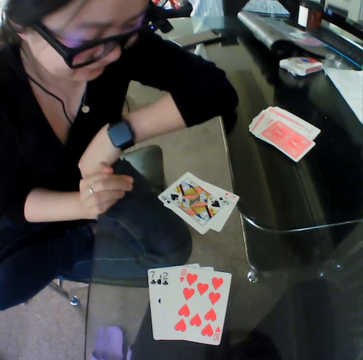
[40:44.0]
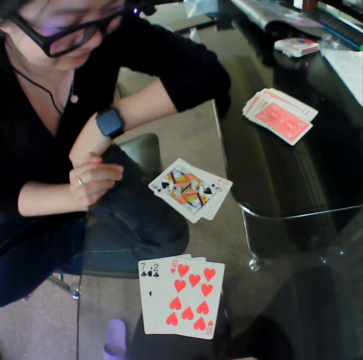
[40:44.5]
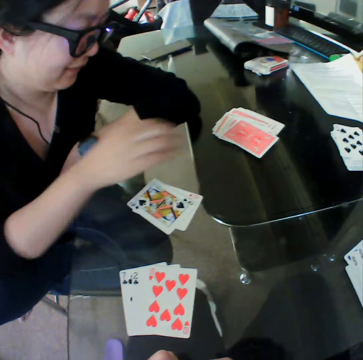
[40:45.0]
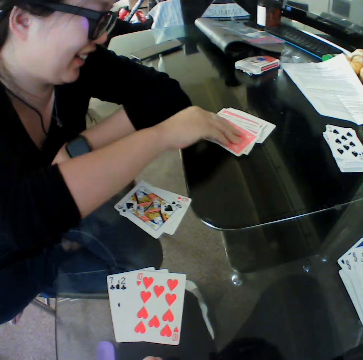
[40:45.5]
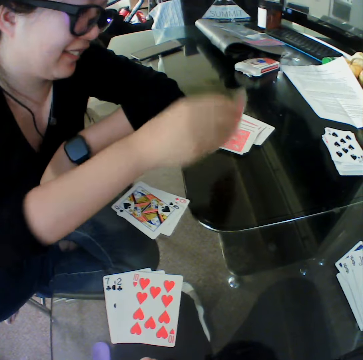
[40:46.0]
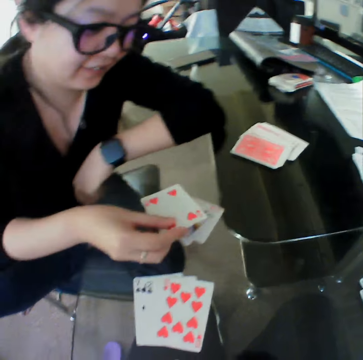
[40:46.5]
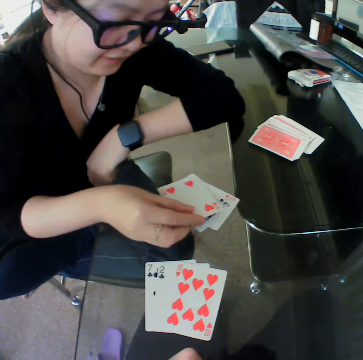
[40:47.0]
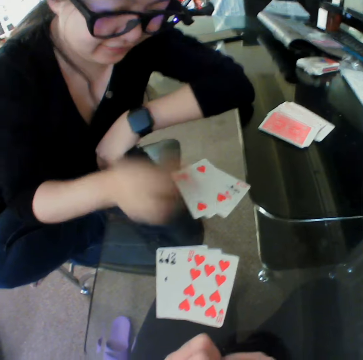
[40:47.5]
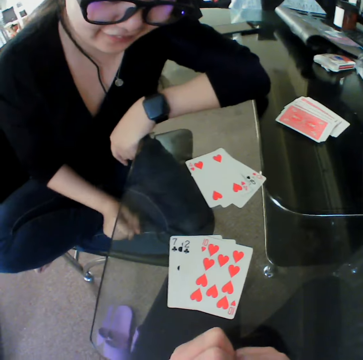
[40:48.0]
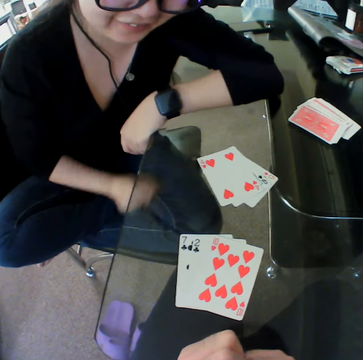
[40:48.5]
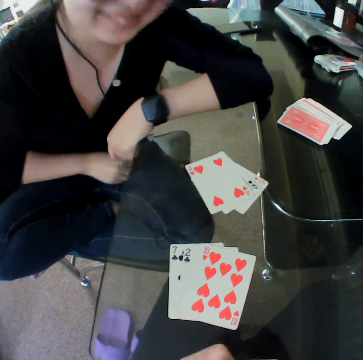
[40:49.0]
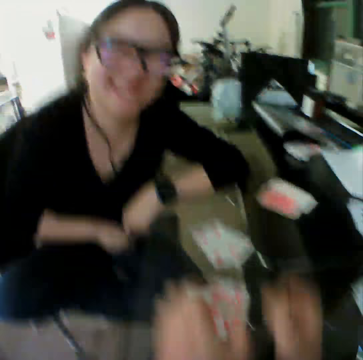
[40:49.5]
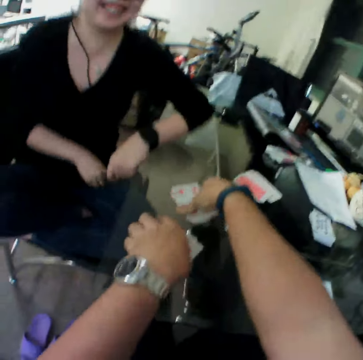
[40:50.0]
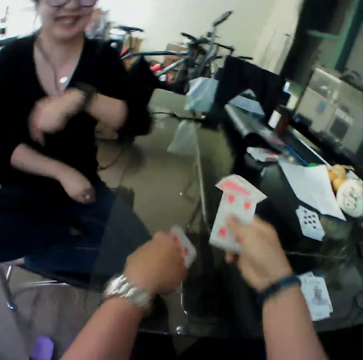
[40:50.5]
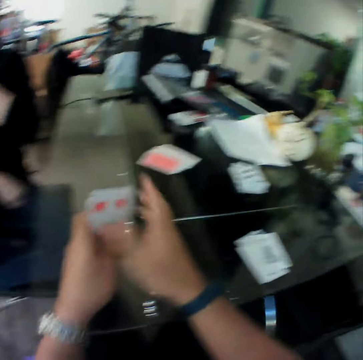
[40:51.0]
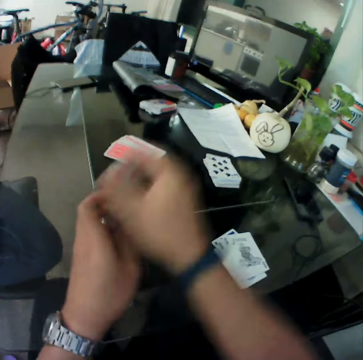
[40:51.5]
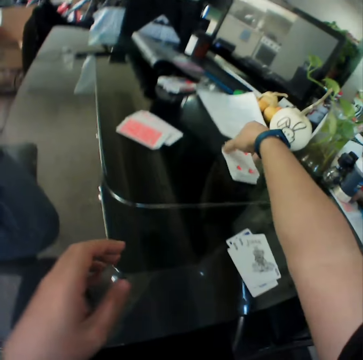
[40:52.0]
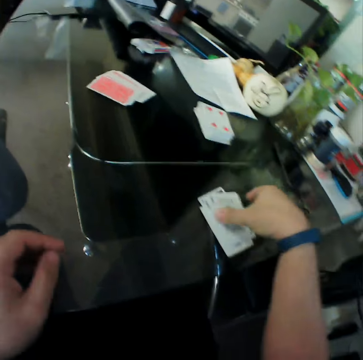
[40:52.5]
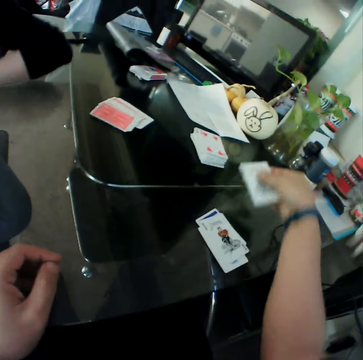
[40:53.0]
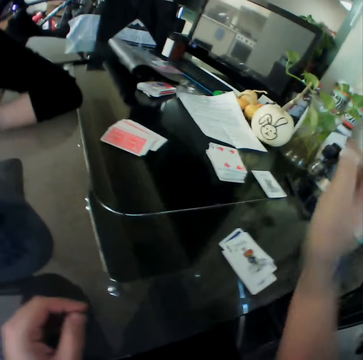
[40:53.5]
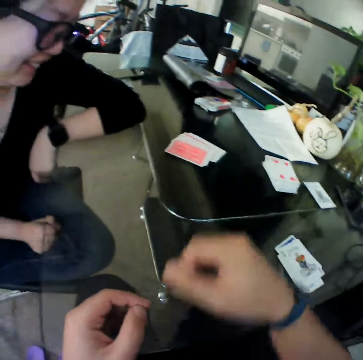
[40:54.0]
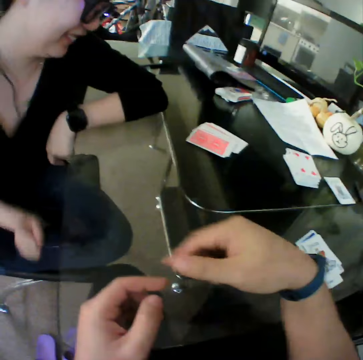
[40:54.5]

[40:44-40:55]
The woman picks a card from the table. The woman drops the card on the table. The camera wearer picks the cards from the table with his right hand. He picks the cards from the table with his left hand. He holds the cards with both hands. He drops the cards on the table. He picks a card from the table. He drops the card on the table.

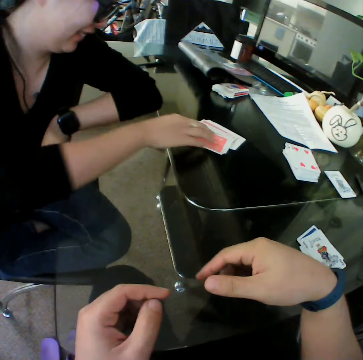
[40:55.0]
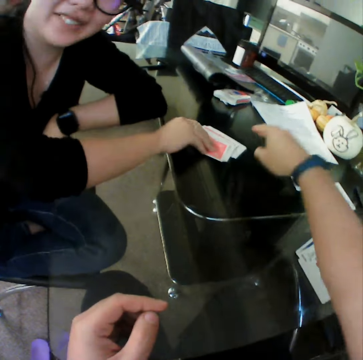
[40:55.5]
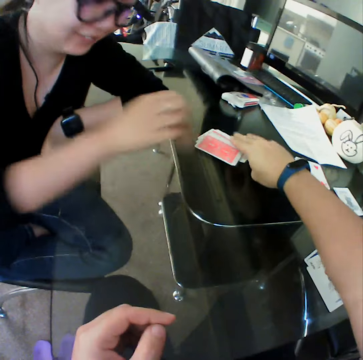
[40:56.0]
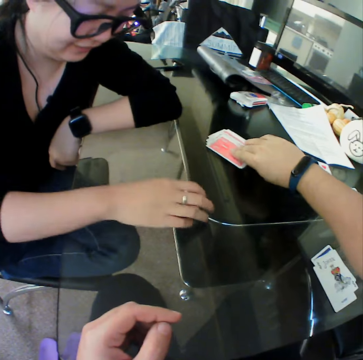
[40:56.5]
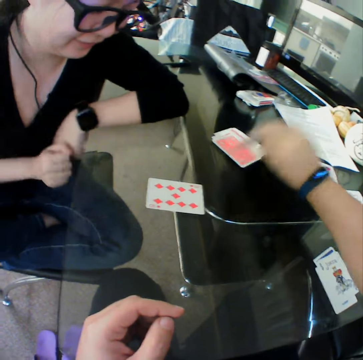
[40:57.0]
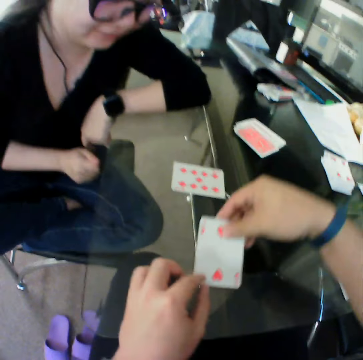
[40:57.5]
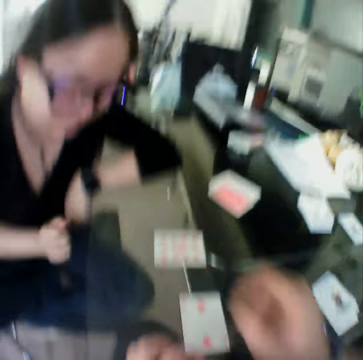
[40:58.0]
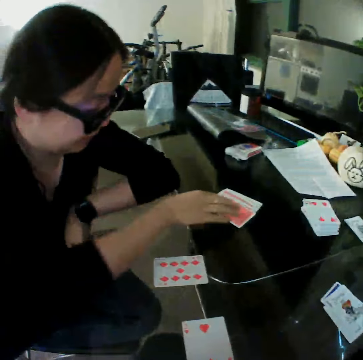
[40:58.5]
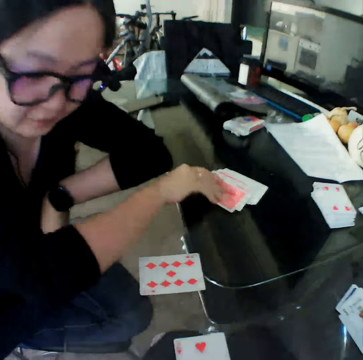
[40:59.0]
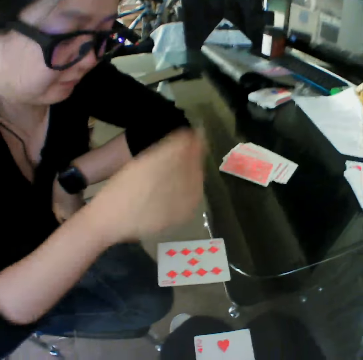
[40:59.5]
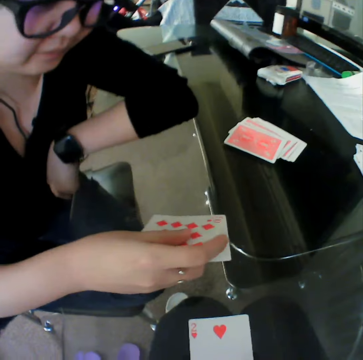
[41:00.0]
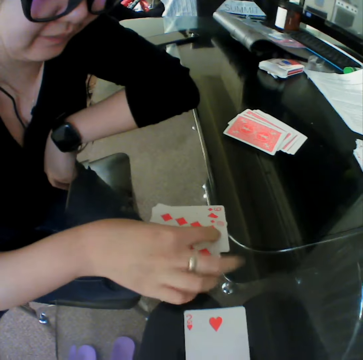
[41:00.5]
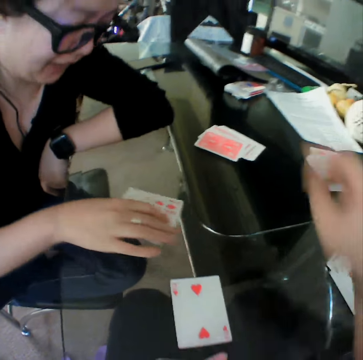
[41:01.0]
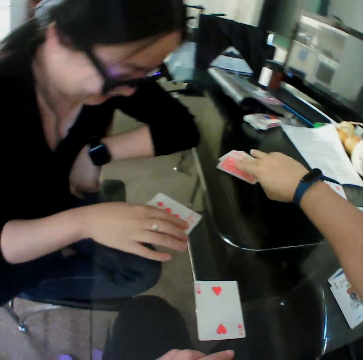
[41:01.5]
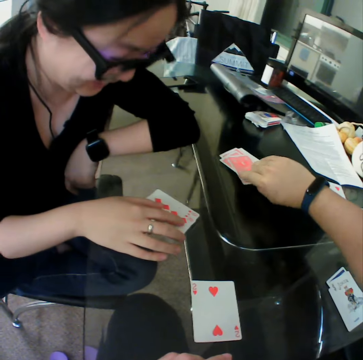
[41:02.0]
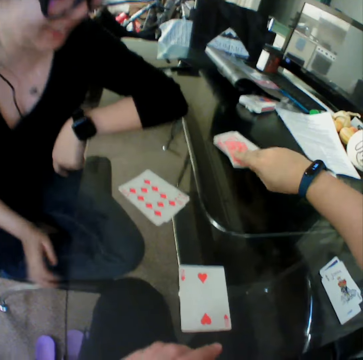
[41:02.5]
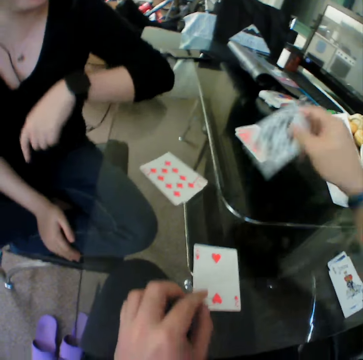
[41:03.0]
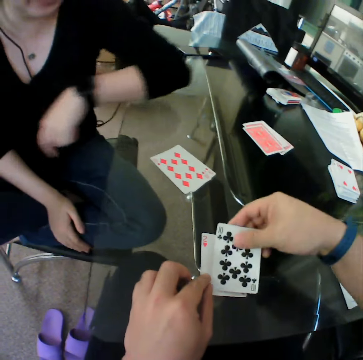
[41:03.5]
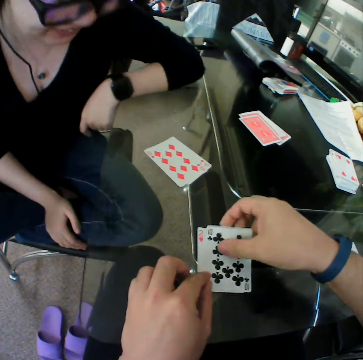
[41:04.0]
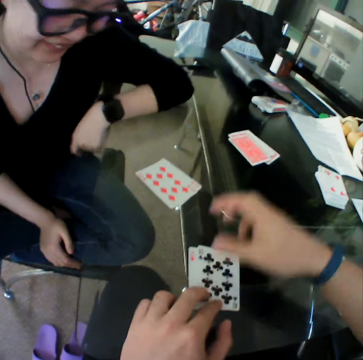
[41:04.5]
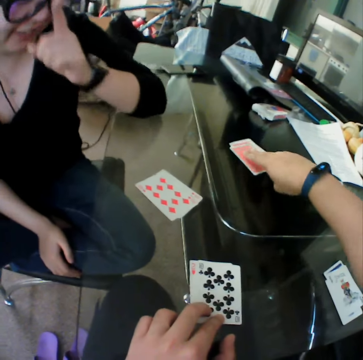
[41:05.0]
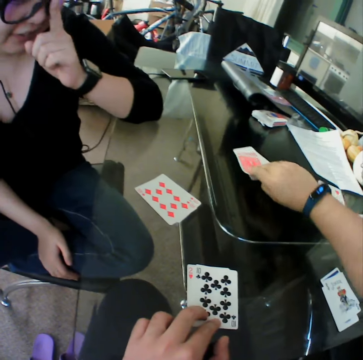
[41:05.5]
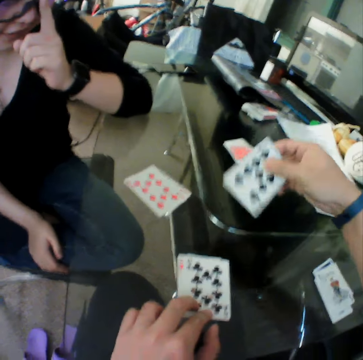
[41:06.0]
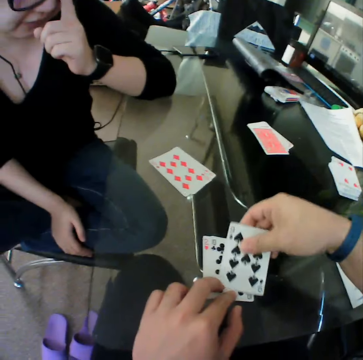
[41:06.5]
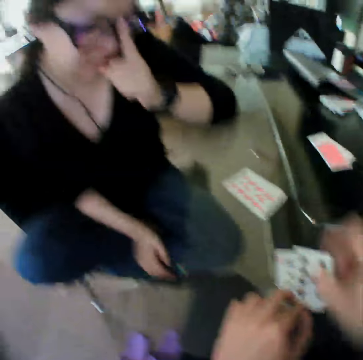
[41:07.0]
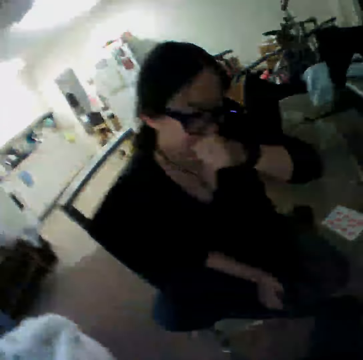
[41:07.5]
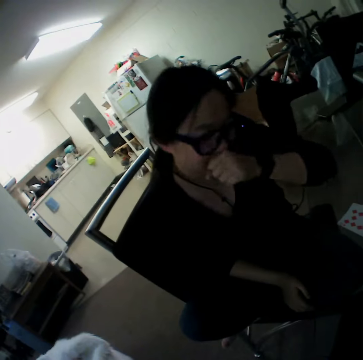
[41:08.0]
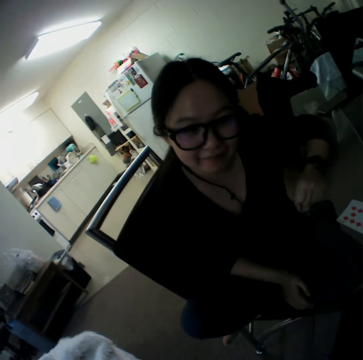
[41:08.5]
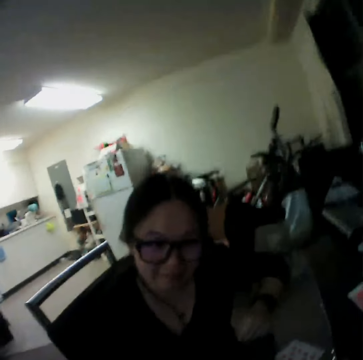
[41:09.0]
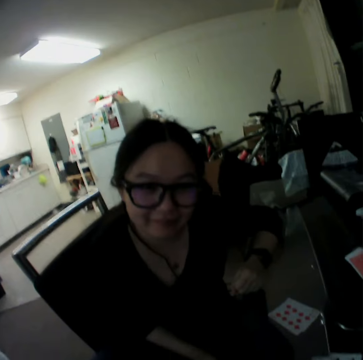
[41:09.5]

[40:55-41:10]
A woman picks a card from the table. The woman drops the card on the table. The camera wearer picks a card from the table. They drop the card on the table. The woman picks a card from the table. The woman drops the card on the table. The camera wearer picks a card from the table. They drop the card on the table. They pick a card from the table. They drop the card on the table.

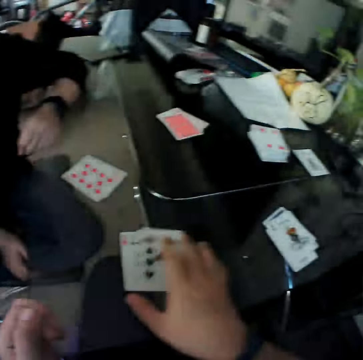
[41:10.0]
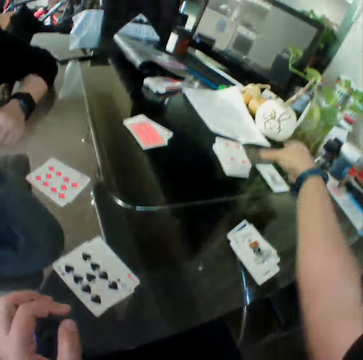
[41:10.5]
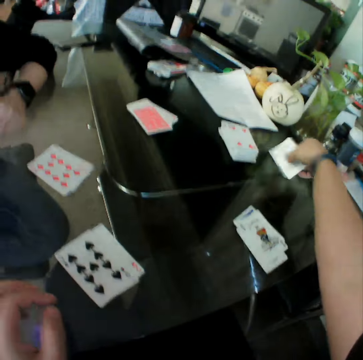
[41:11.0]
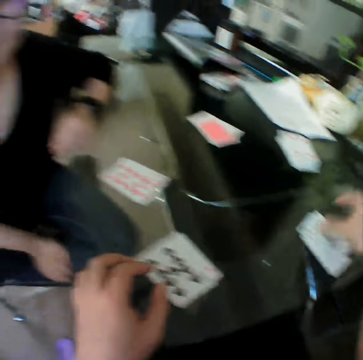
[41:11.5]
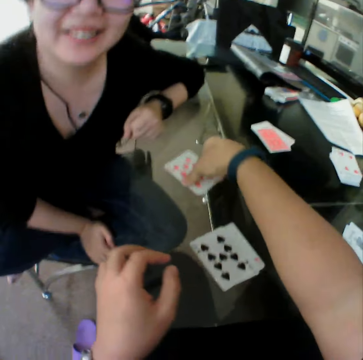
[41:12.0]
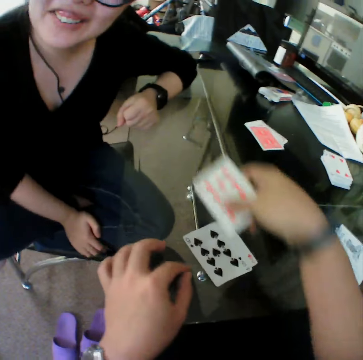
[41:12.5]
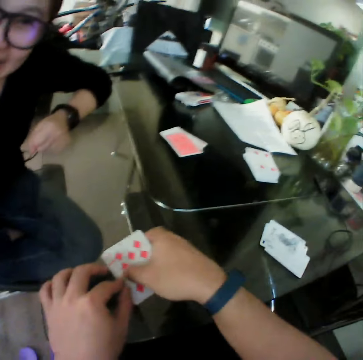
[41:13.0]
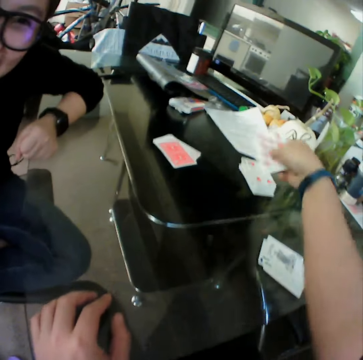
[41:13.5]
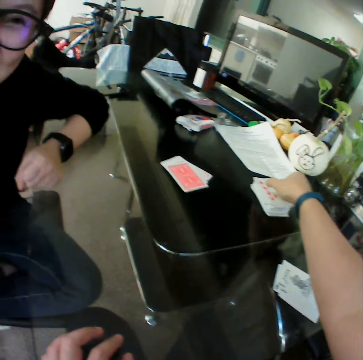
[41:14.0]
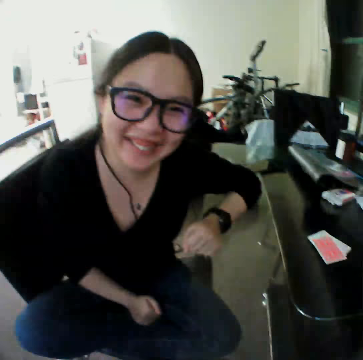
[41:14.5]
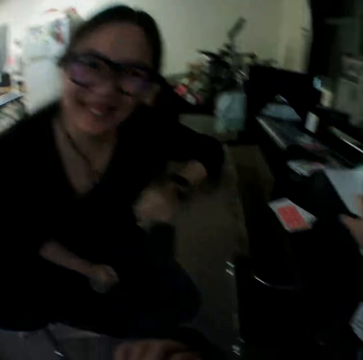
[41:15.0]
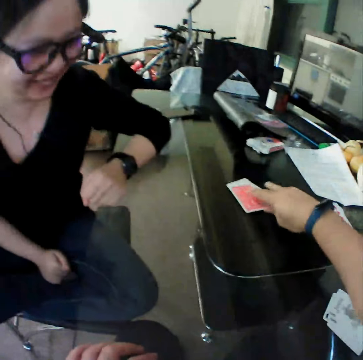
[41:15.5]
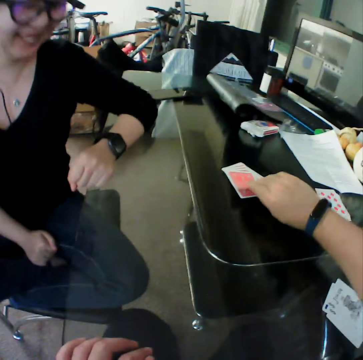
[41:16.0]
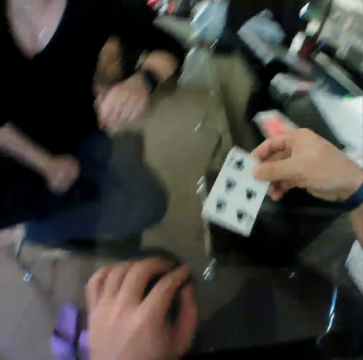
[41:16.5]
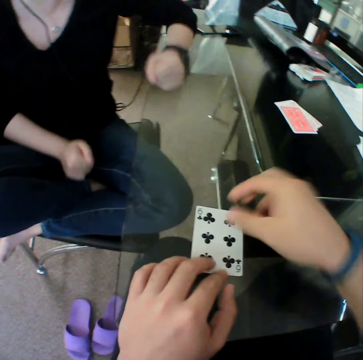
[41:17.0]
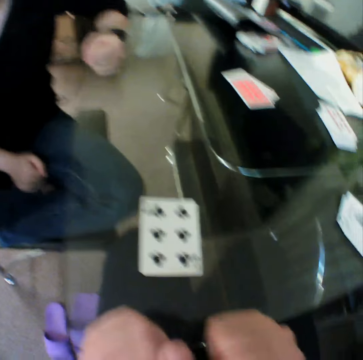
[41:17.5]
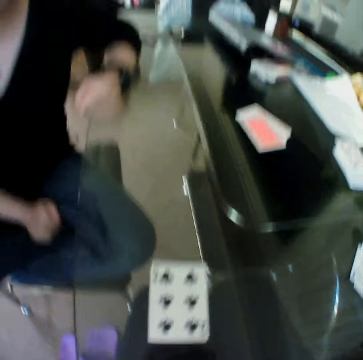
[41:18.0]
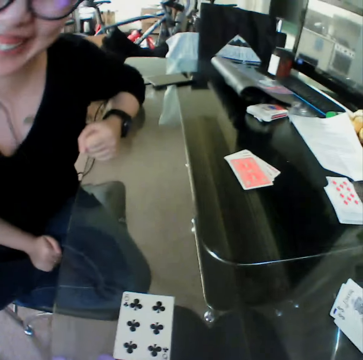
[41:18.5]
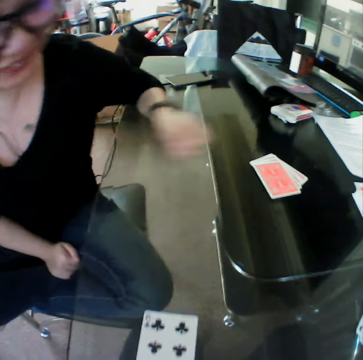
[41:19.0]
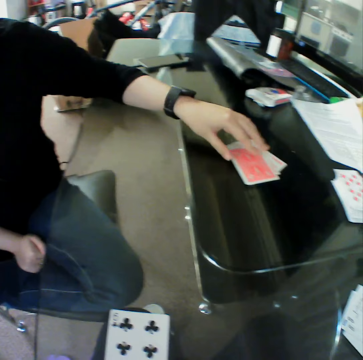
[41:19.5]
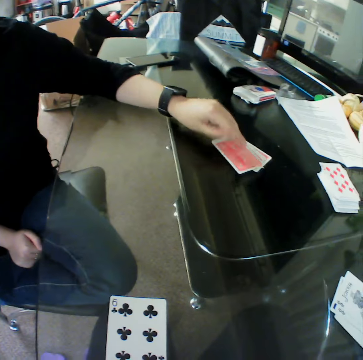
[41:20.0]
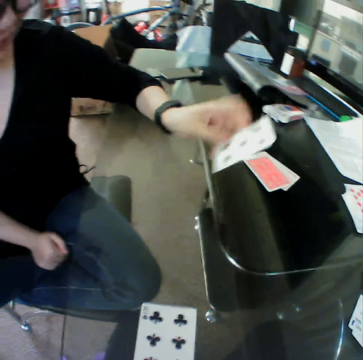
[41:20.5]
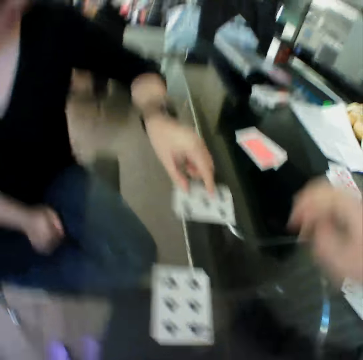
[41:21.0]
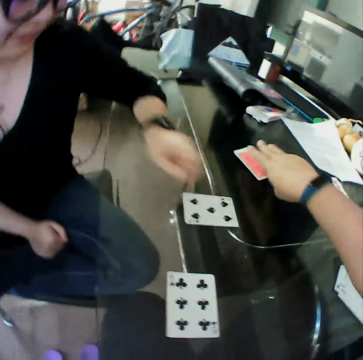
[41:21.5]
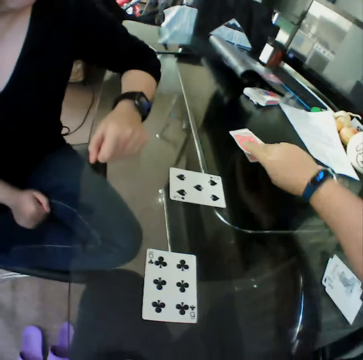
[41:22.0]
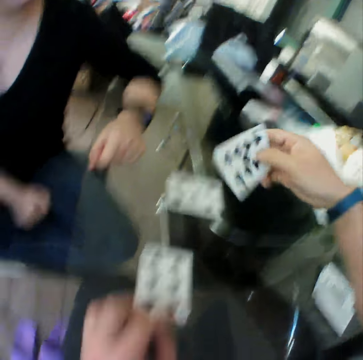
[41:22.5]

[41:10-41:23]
The camera wearer picks a card from the table. He drops the card on the table. He picks the cards from the table with his right hand. He drops the cards on the cards on the table. He picks the cards from the table with his right hand. He drops the cards on the table. He picks a card from the table. He drops the card on the table. A woman picks a card from the table. The woman drops the card on the table. The camera wearer picks a card from the table.
